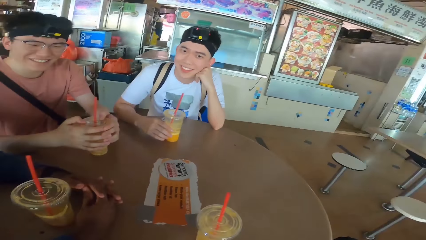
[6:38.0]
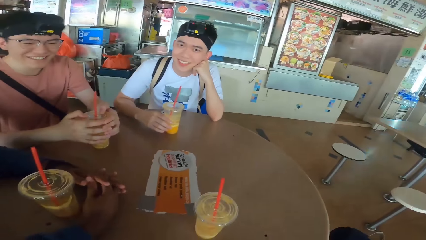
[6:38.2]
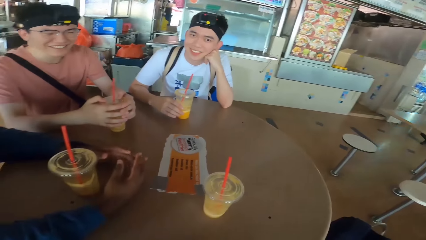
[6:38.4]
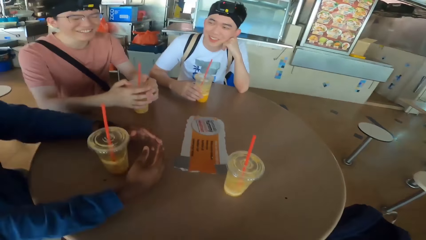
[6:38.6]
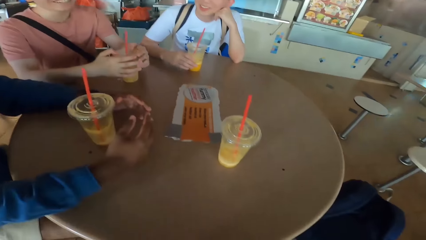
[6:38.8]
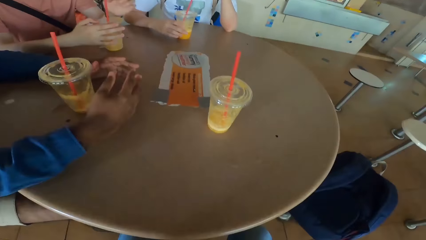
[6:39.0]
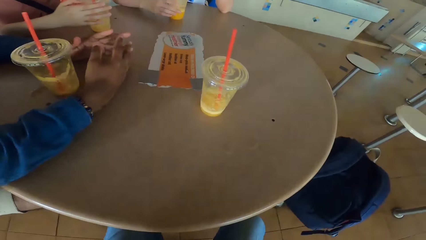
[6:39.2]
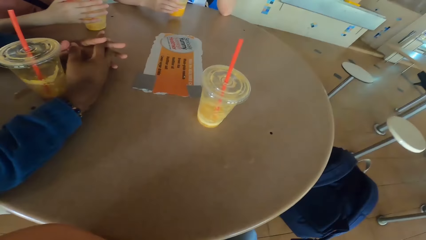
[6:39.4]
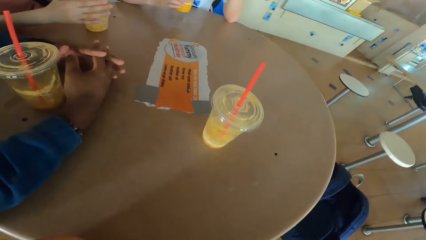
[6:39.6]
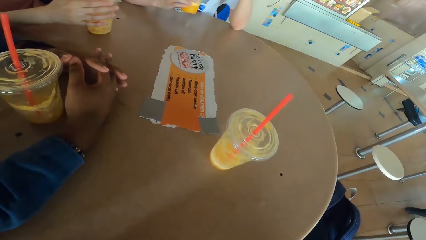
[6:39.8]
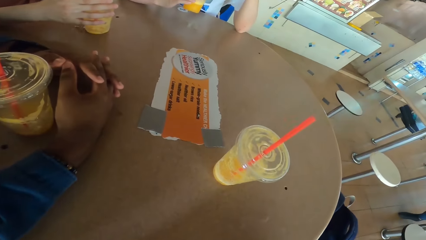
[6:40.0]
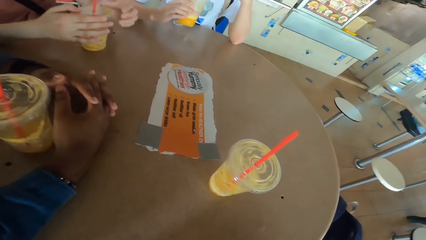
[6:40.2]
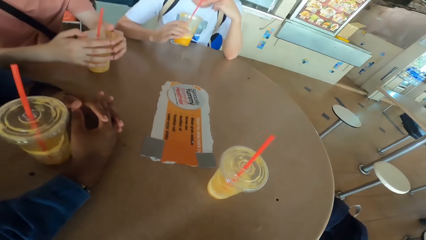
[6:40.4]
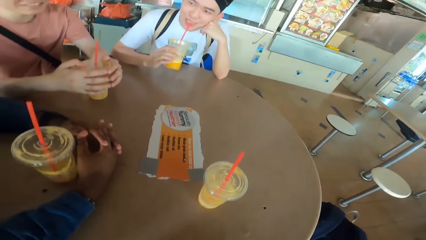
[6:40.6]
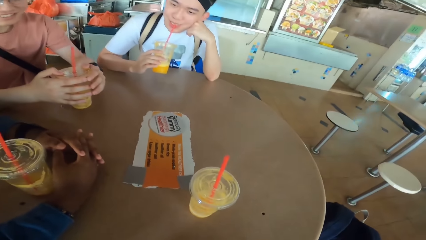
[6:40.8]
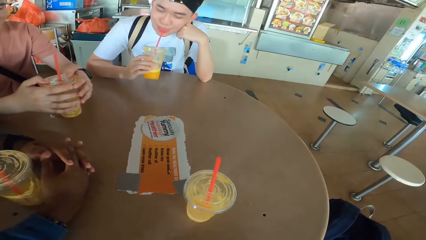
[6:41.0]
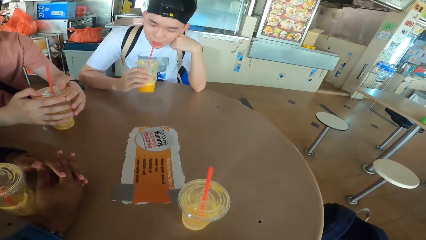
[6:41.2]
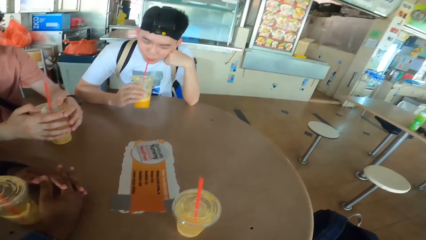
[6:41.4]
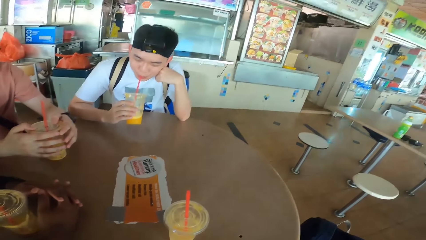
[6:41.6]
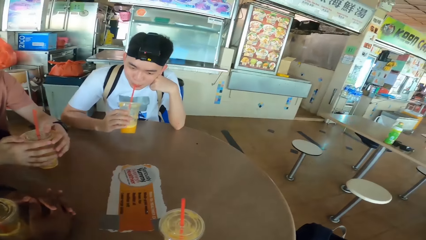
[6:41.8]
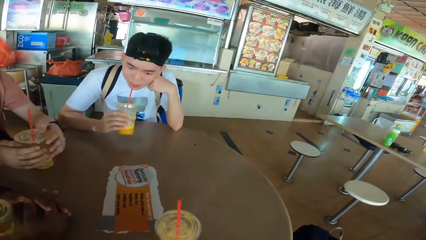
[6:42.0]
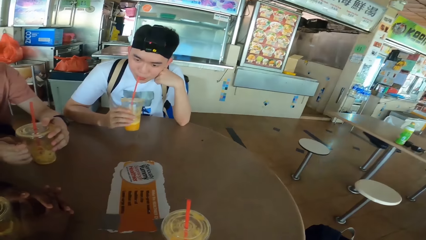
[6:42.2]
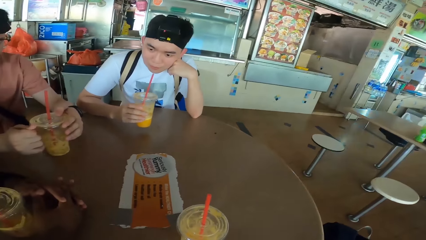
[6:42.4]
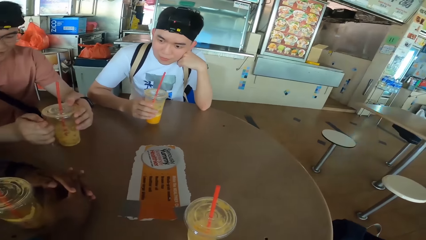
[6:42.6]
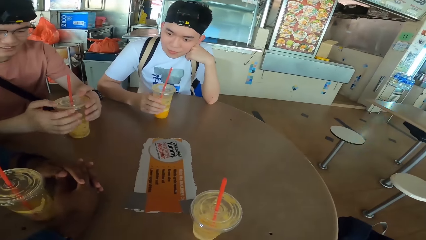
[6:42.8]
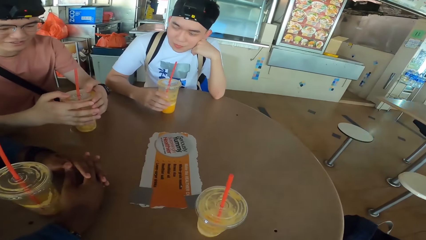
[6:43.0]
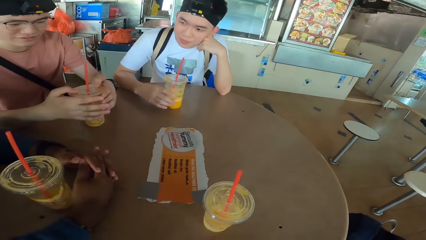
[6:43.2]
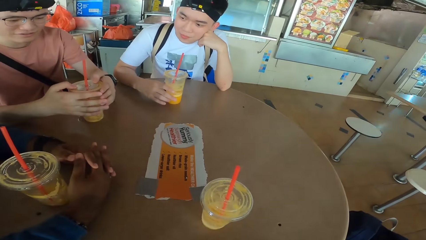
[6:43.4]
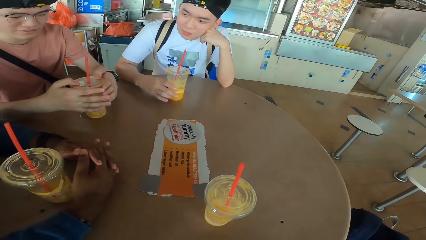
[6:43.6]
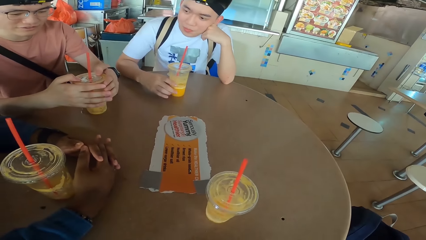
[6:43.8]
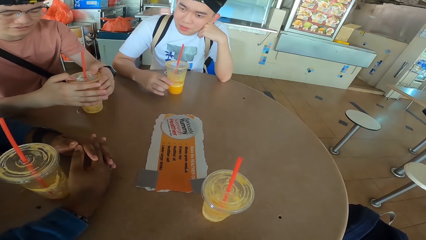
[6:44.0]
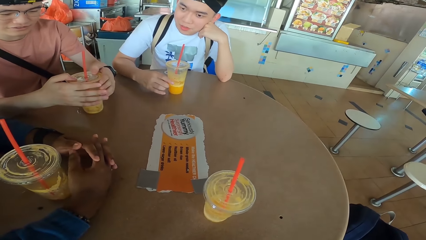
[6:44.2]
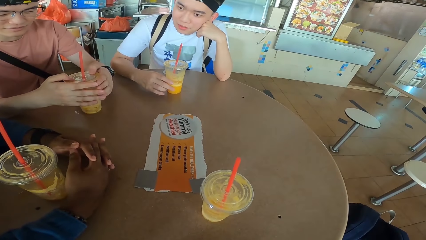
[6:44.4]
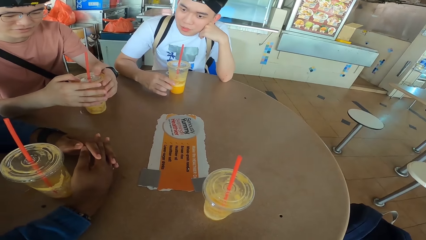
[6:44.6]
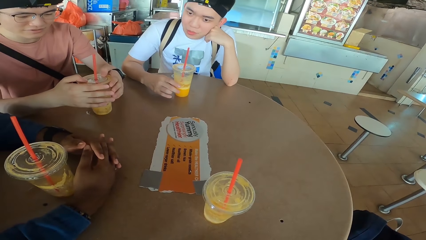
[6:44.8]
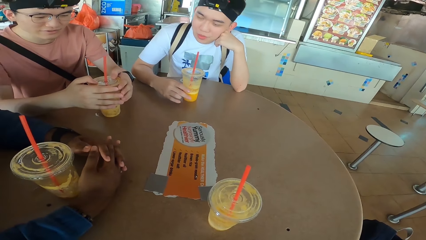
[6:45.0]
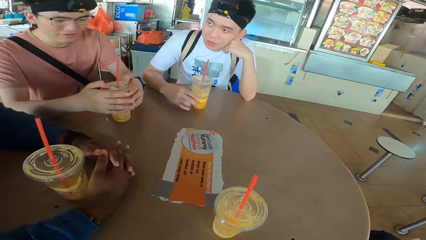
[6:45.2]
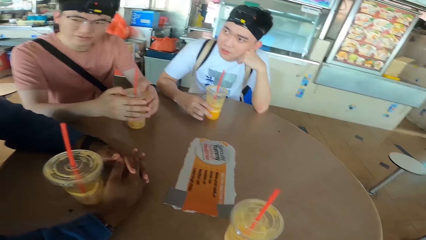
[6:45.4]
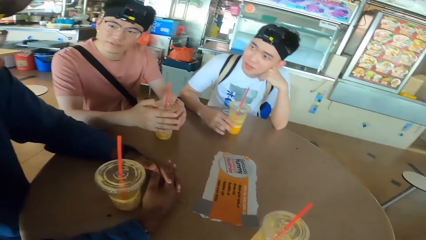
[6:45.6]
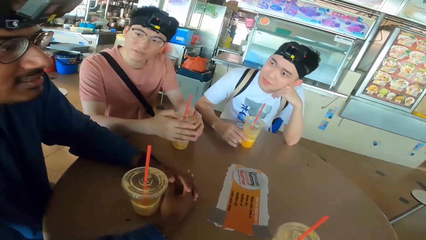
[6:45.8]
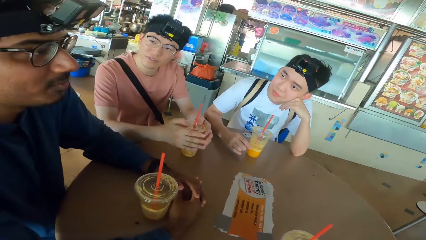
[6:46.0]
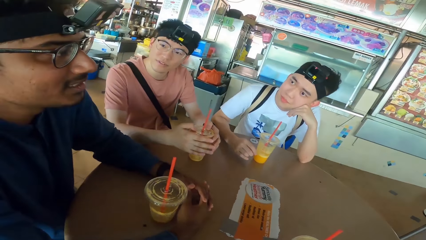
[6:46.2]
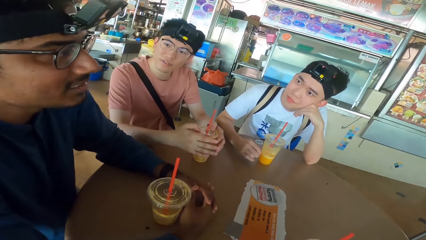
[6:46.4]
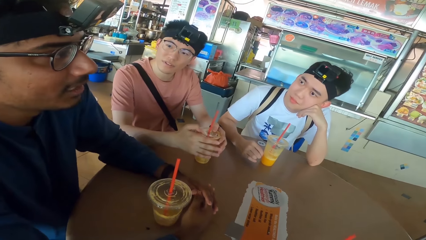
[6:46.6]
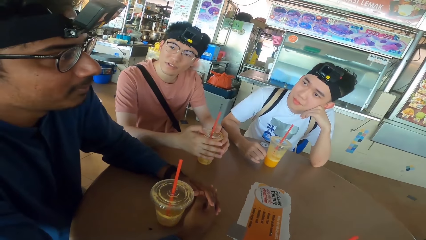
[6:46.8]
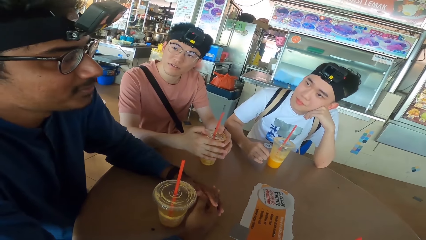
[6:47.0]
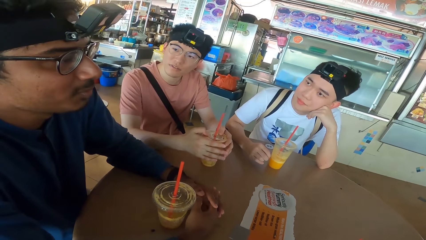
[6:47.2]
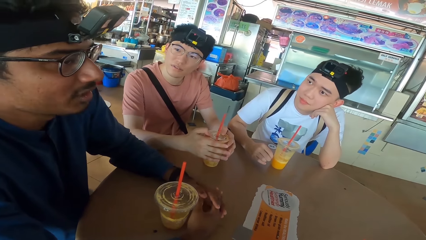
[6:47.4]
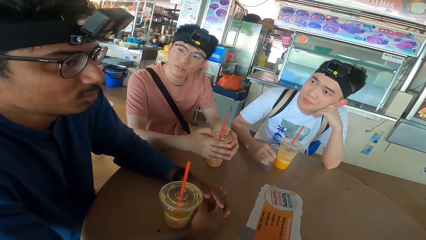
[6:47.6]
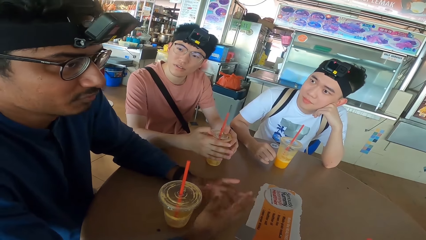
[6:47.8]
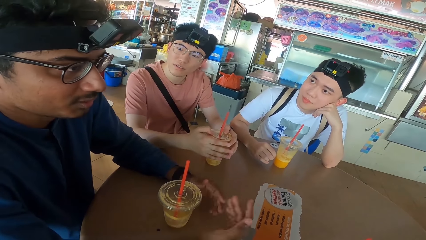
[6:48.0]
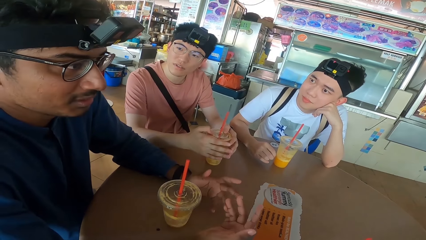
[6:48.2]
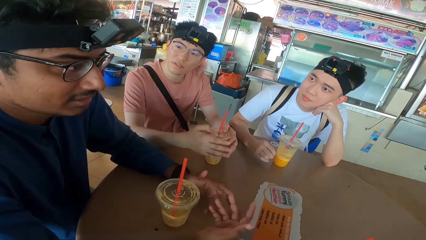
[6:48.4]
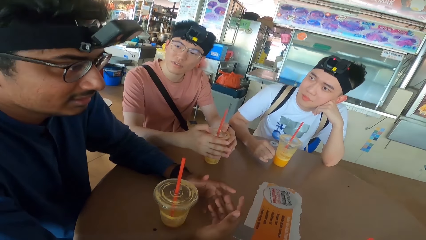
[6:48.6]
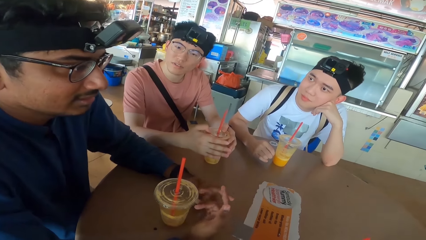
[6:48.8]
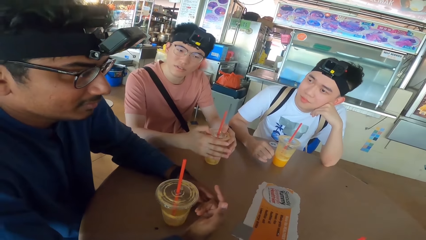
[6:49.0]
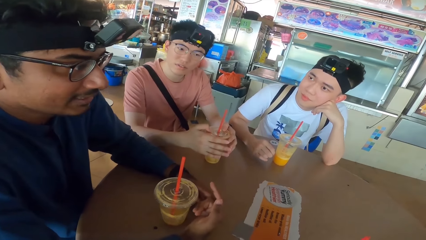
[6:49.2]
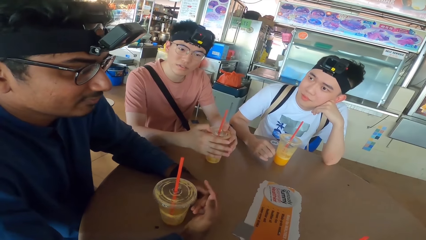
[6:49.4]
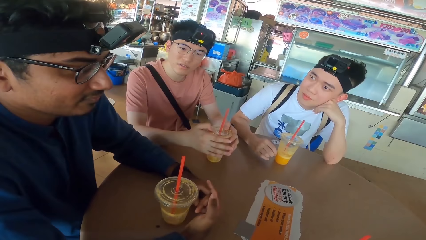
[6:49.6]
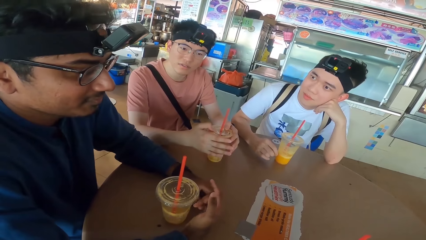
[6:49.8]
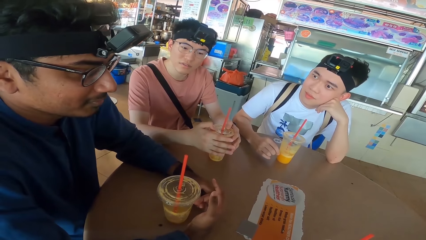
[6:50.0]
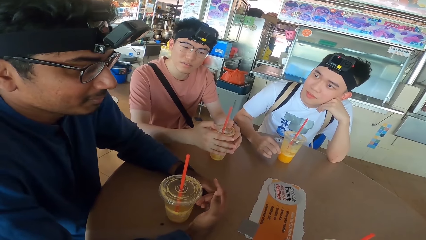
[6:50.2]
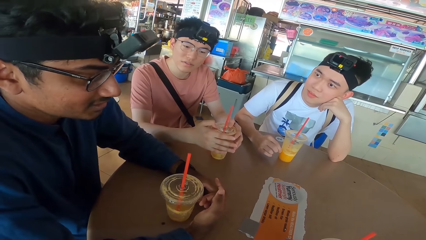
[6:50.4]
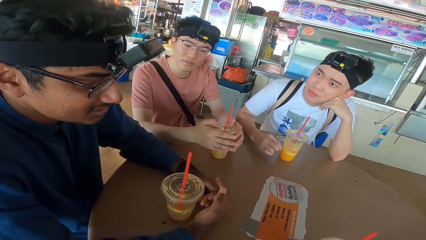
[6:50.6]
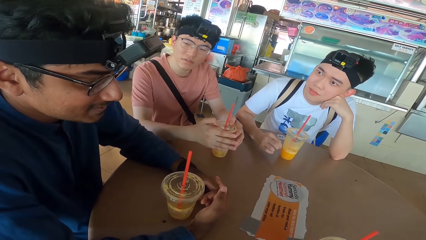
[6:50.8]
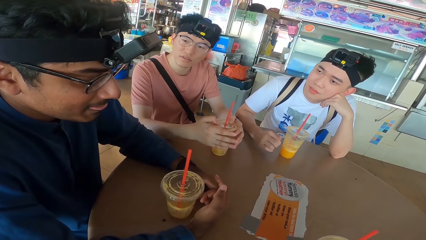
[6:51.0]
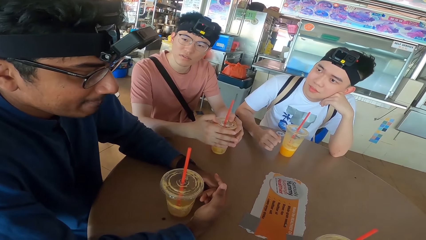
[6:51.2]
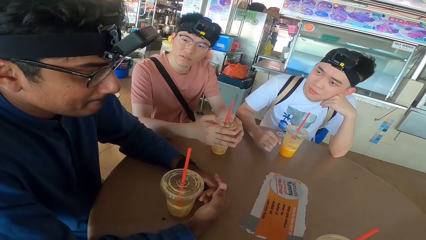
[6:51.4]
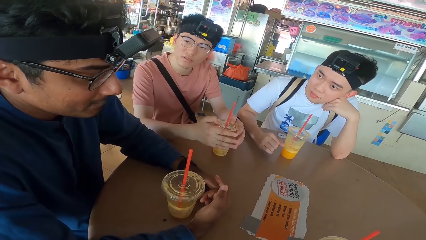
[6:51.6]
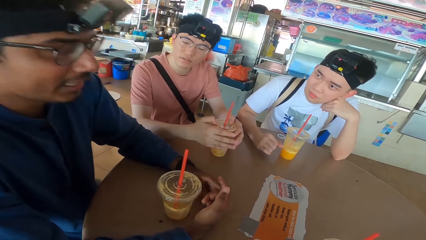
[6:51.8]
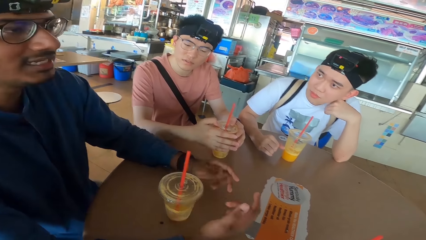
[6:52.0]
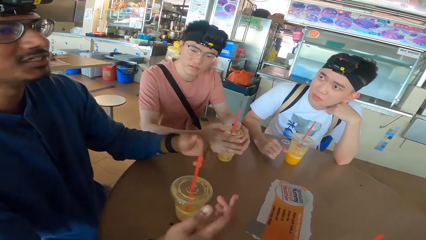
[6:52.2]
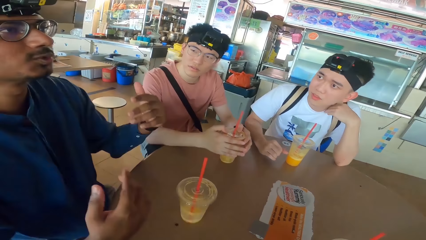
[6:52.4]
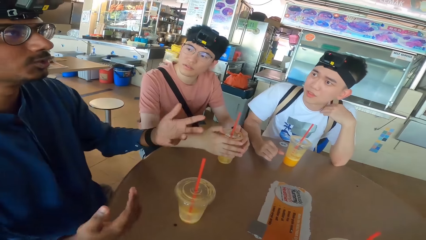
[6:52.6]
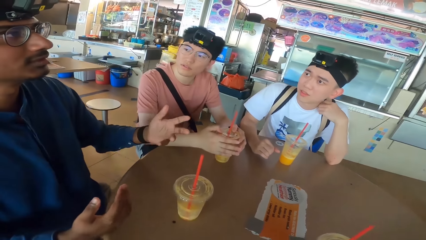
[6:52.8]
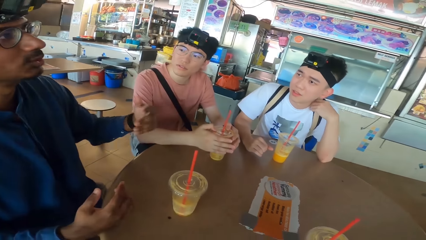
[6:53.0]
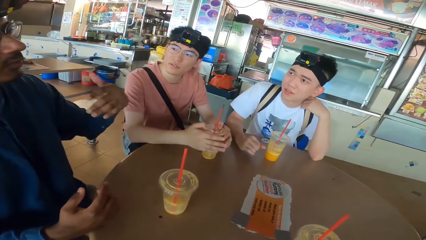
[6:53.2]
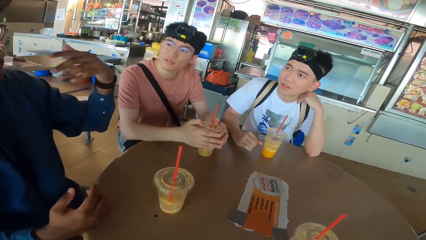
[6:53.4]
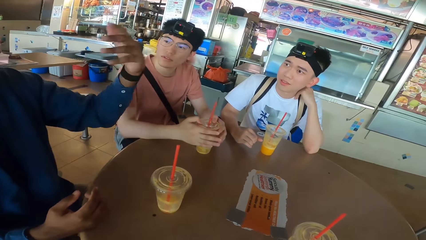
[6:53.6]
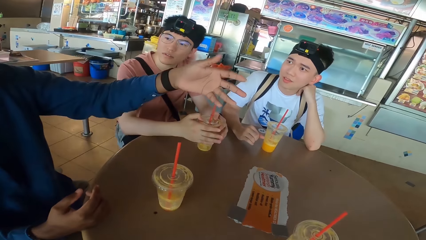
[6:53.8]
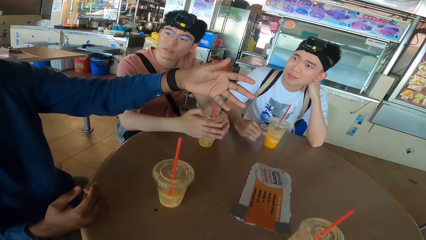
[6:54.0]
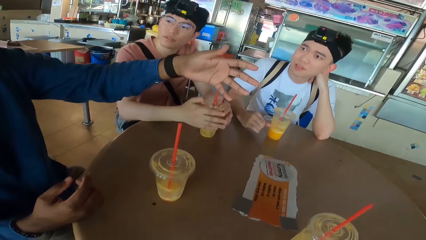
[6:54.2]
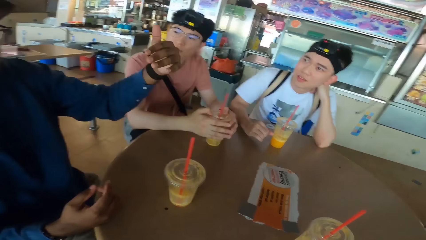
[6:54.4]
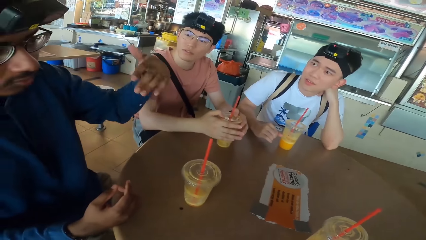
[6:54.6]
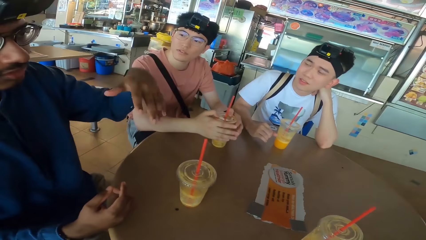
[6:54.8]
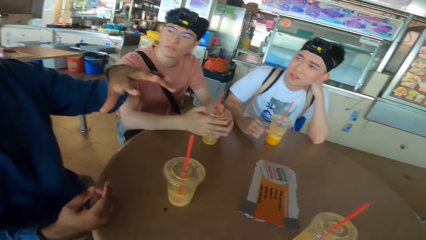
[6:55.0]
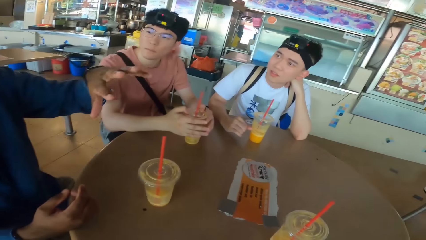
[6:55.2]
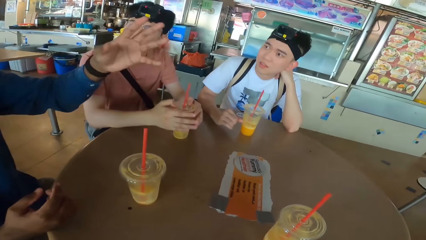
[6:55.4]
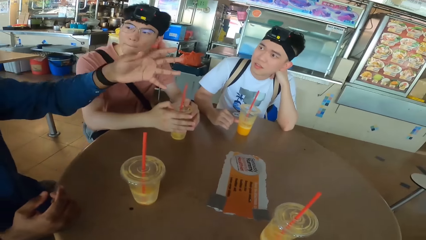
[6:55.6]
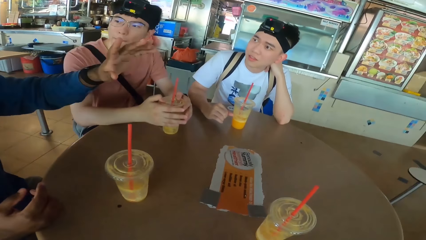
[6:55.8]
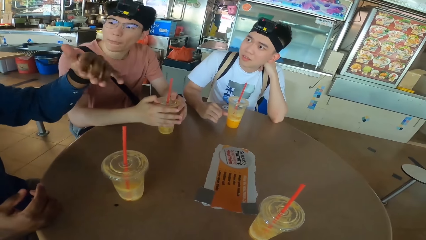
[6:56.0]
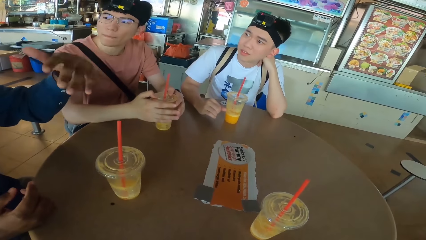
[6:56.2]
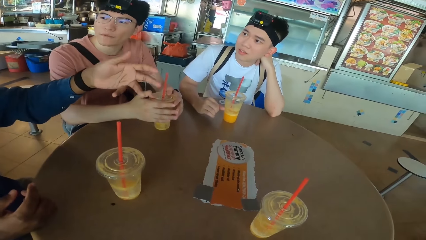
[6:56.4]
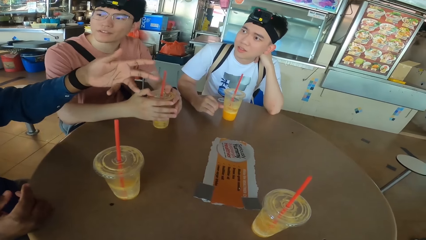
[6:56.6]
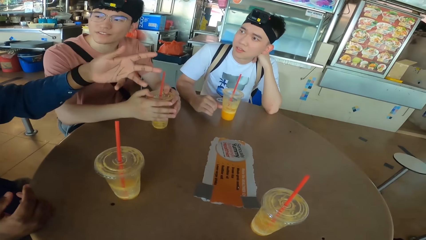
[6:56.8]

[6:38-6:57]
A man sips the smoothie and puts the smoothie on the table. Another man moves the hands. The other man spreads out his hands.
